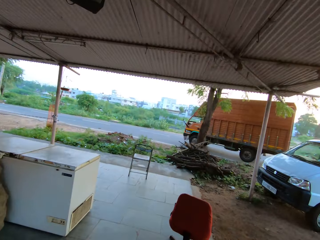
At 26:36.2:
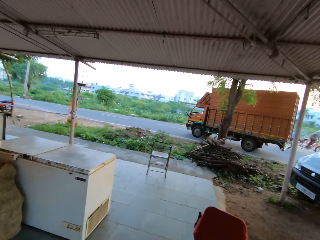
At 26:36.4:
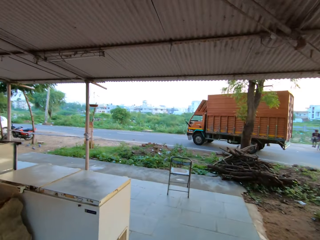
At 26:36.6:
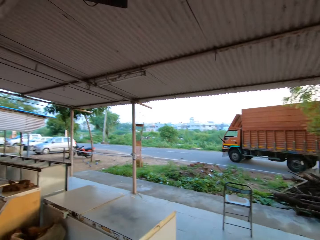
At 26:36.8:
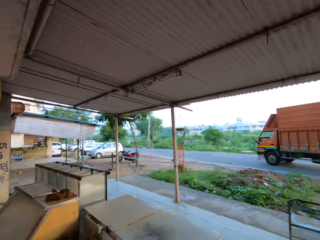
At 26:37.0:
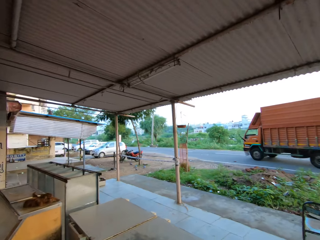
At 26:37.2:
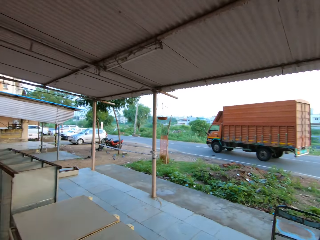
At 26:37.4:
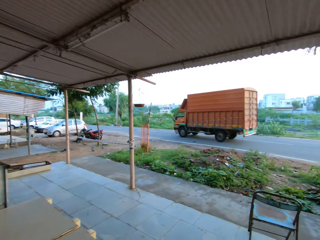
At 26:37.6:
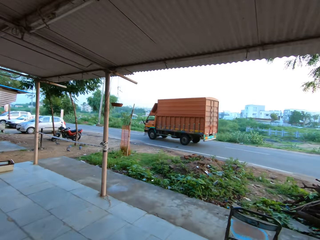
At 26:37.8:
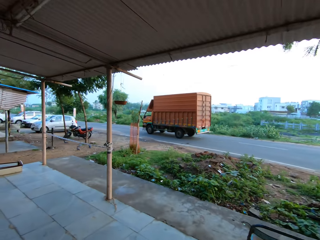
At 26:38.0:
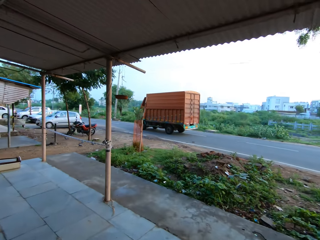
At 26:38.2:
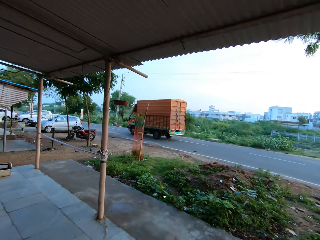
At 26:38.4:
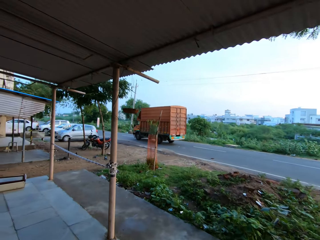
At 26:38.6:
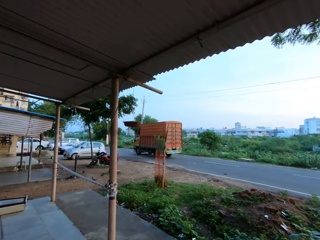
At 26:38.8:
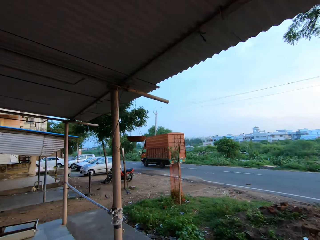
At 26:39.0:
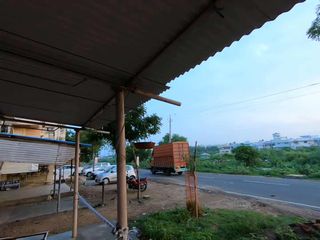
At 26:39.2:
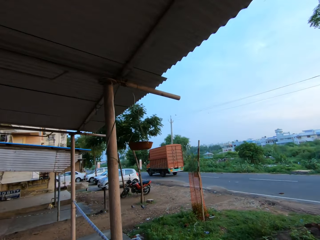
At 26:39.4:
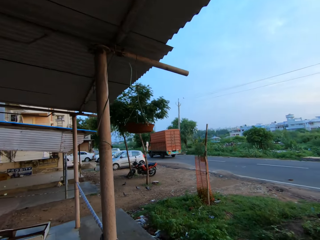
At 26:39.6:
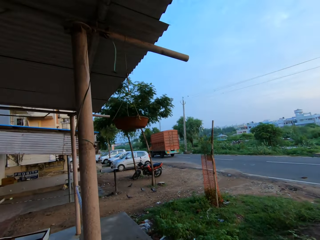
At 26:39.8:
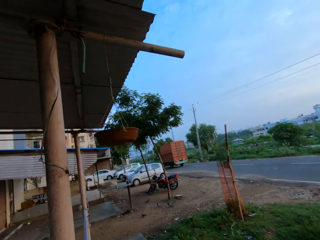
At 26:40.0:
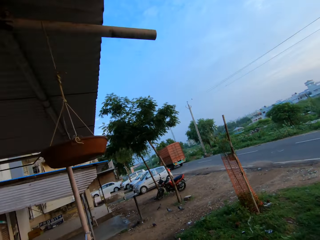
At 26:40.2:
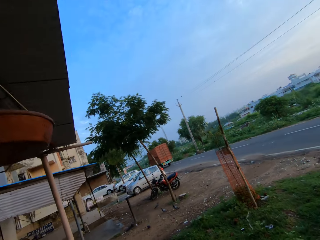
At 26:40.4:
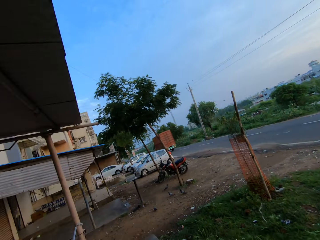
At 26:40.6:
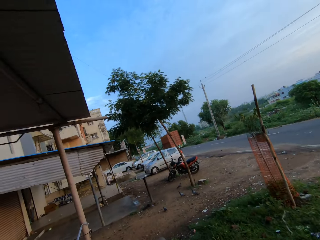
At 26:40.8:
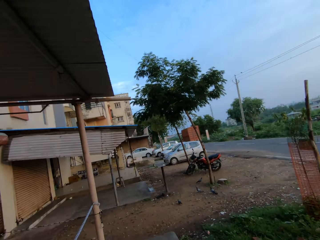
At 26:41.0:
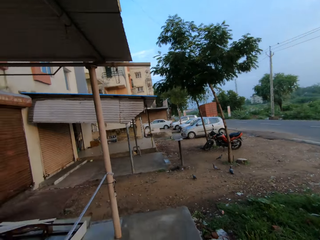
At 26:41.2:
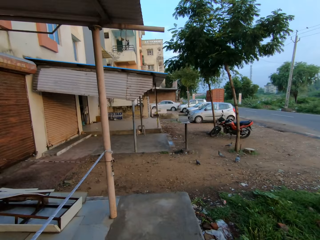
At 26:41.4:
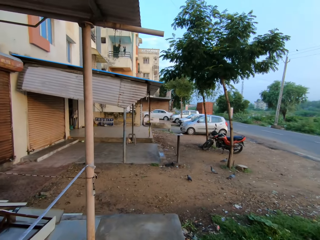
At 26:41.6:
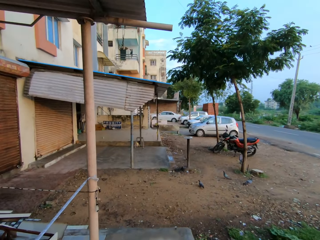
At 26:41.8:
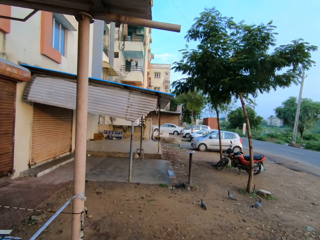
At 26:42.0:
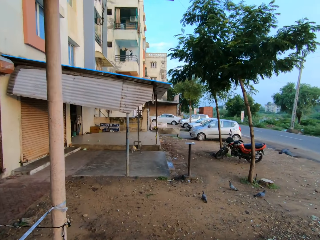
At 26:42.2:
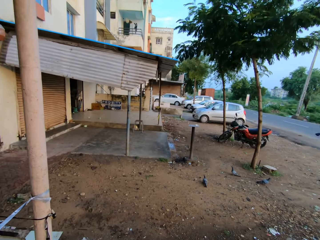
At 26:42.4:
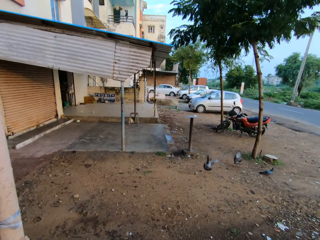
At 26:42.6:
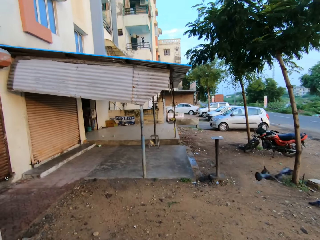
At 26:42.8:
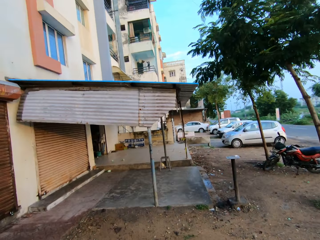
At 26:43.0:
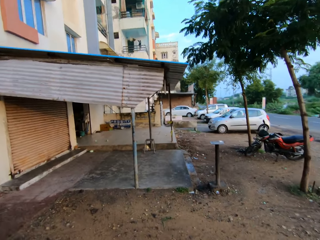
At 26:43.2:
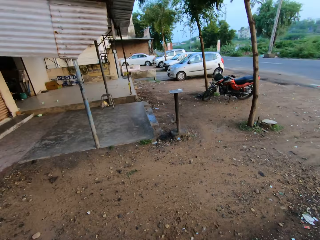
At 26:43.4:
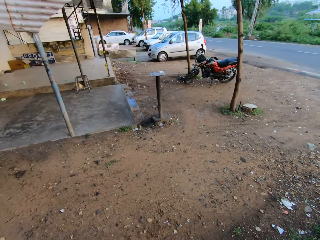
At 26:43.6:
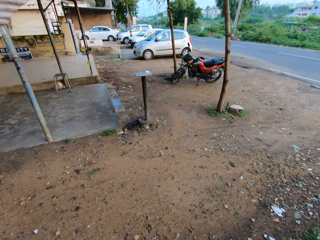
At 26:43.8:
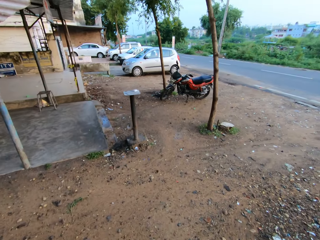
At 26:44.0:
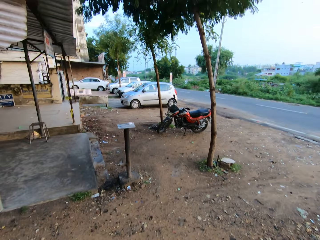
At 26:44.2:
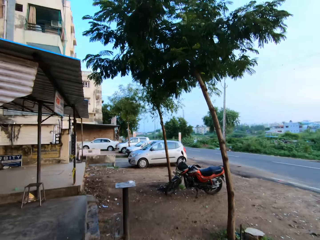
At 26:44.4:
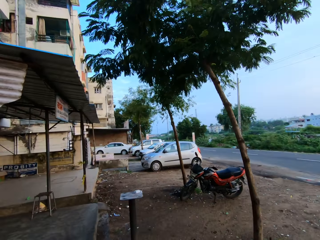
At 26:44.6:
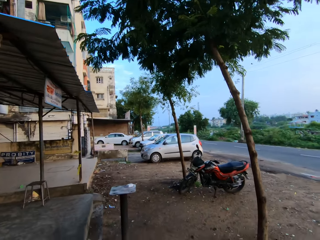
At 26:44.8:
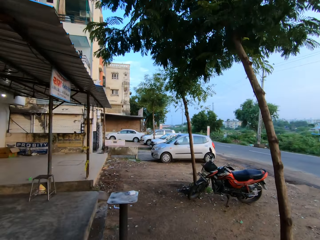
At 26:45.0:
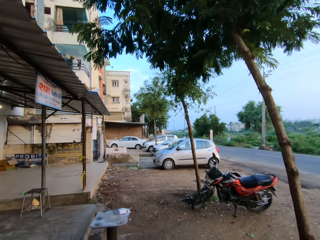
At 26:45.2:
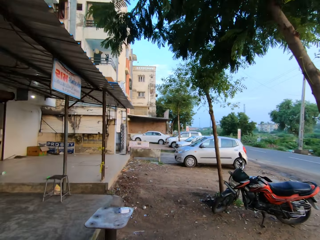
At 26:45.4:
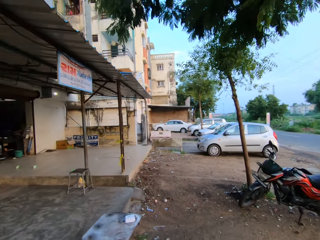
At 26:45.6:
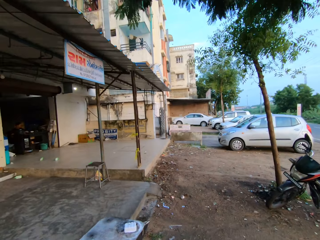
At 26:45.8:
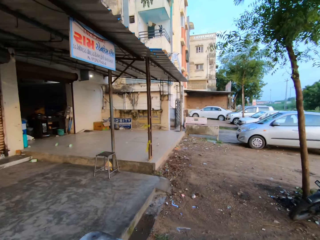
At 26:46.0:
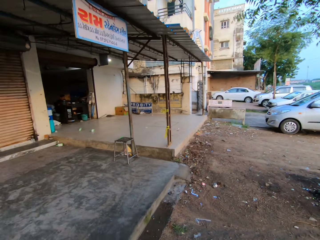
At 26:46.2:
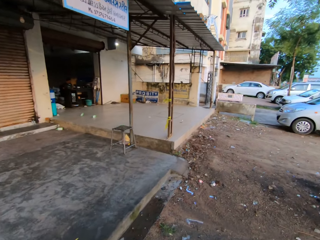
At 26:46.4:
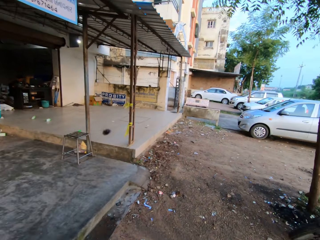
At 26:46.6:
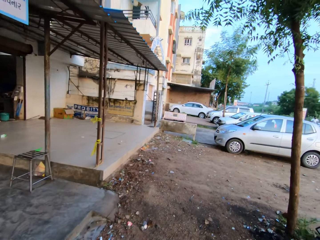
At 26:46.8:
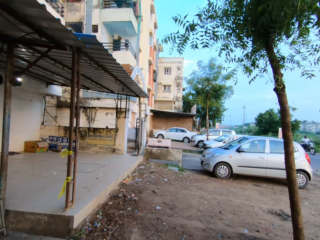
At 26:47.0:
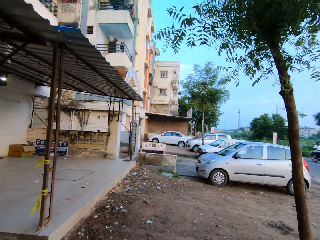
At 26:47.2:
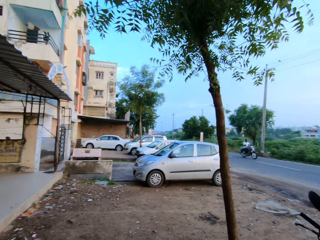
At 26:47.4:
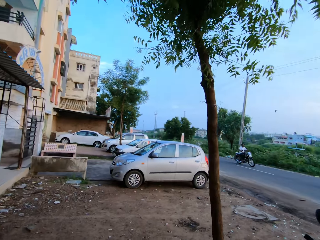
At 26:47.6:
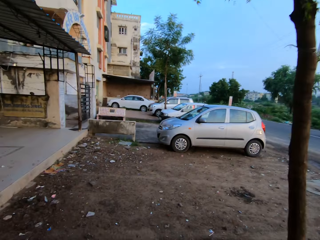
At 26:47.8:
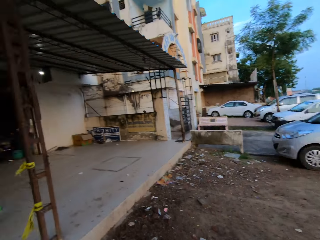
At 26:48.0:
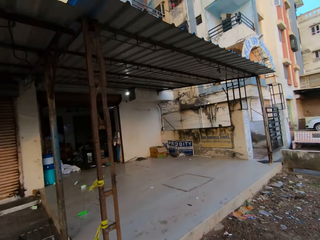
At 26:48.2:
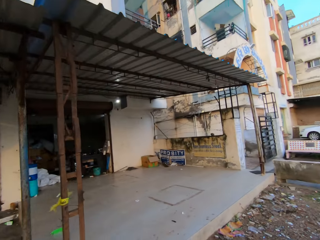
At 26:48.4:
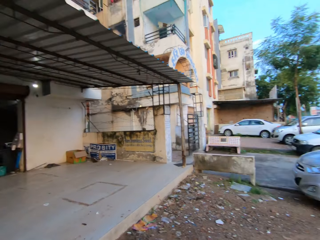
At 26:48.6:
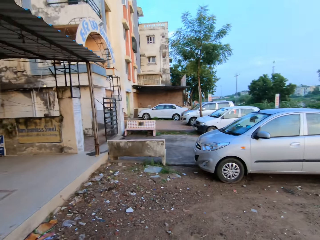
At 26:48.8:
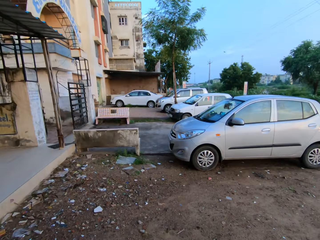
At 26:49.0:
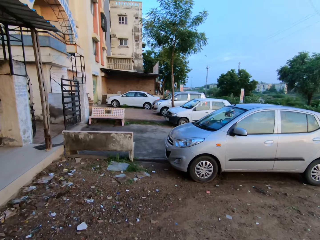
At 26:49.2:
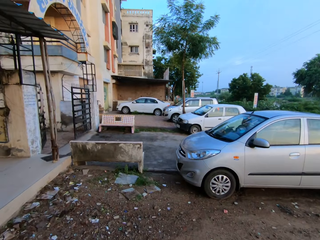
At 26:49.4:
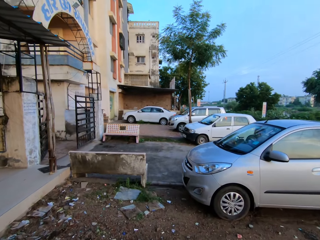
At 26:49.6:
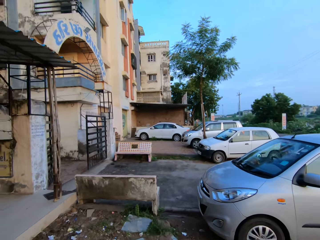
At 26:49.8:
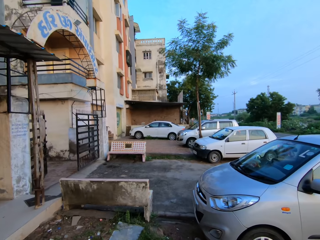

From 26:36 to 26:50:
The camera wearer walks around. They look around.

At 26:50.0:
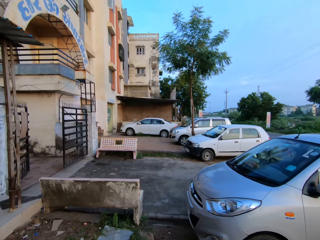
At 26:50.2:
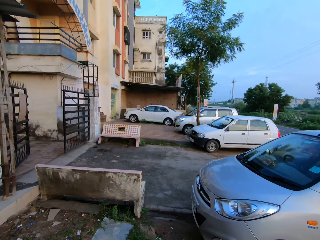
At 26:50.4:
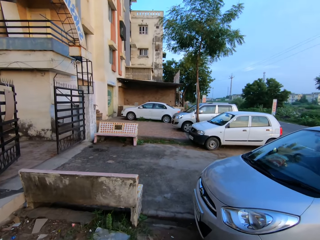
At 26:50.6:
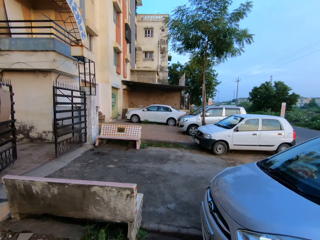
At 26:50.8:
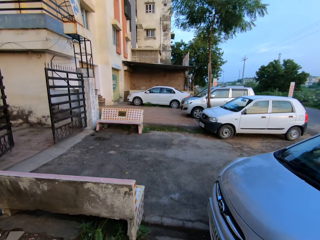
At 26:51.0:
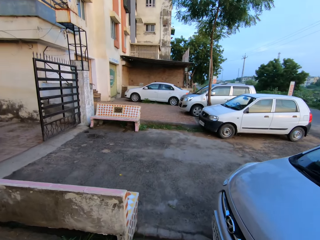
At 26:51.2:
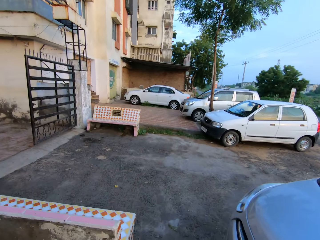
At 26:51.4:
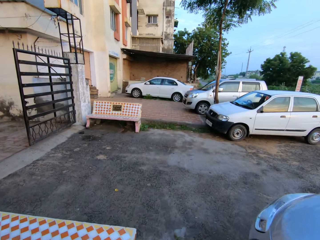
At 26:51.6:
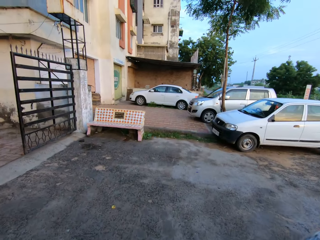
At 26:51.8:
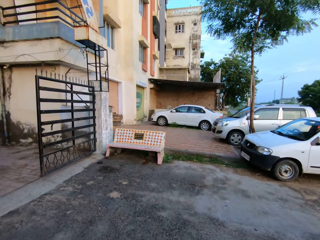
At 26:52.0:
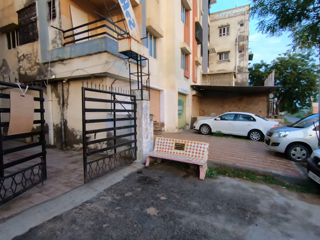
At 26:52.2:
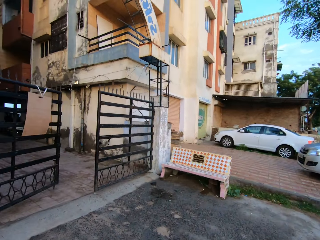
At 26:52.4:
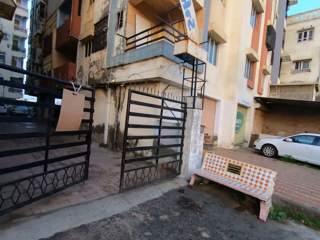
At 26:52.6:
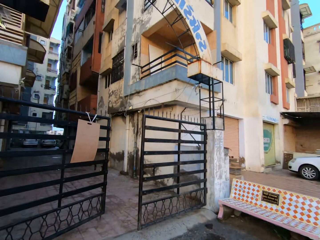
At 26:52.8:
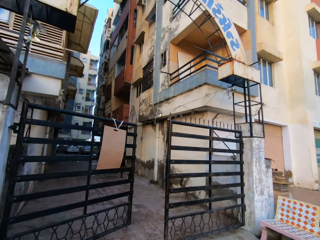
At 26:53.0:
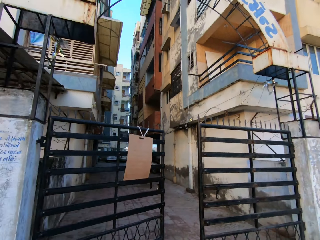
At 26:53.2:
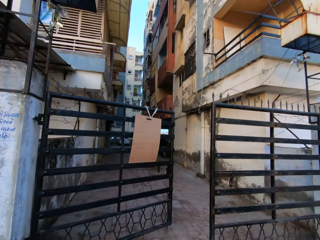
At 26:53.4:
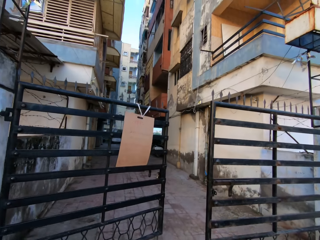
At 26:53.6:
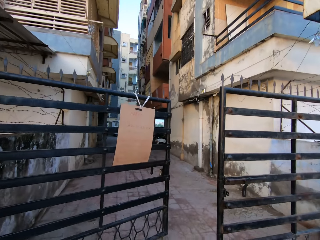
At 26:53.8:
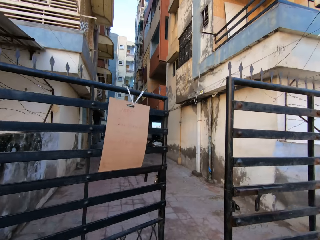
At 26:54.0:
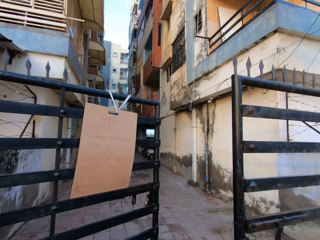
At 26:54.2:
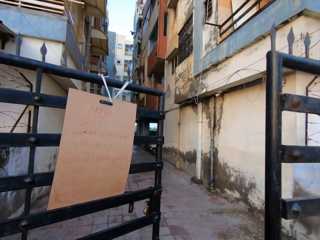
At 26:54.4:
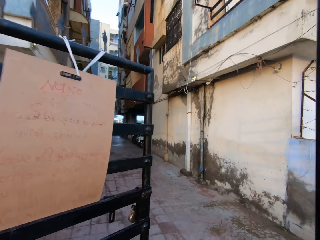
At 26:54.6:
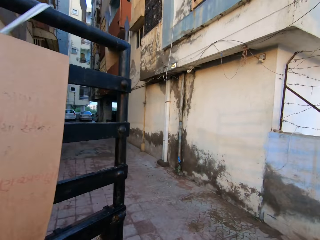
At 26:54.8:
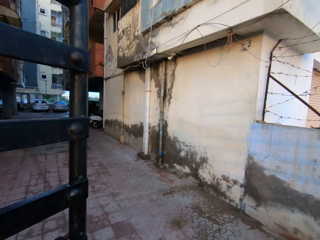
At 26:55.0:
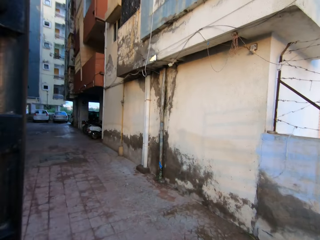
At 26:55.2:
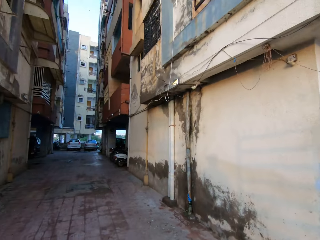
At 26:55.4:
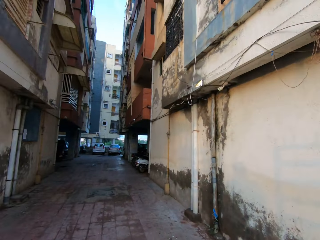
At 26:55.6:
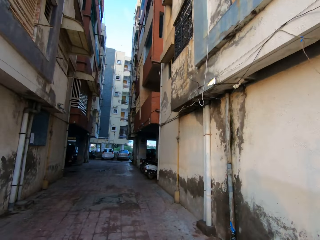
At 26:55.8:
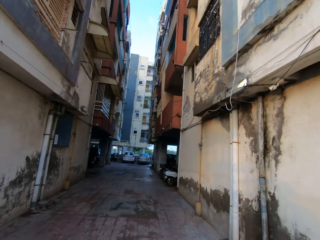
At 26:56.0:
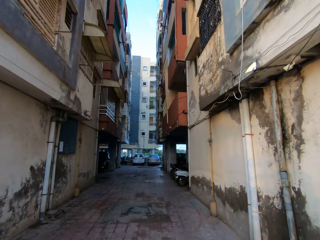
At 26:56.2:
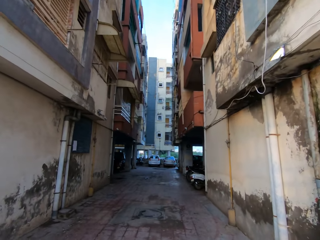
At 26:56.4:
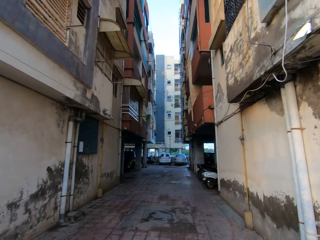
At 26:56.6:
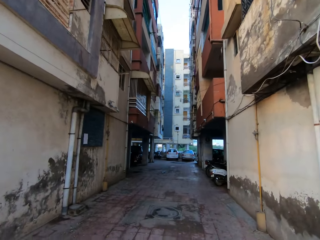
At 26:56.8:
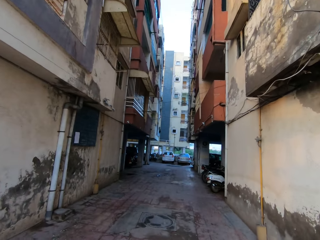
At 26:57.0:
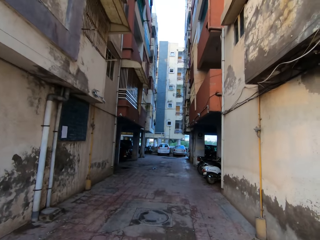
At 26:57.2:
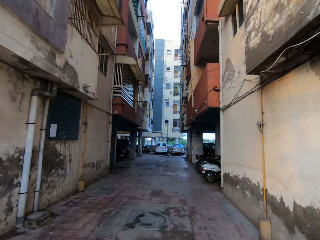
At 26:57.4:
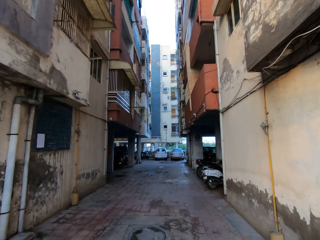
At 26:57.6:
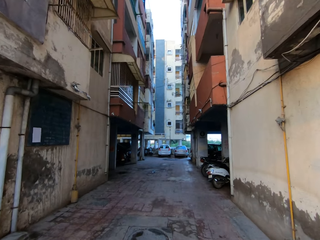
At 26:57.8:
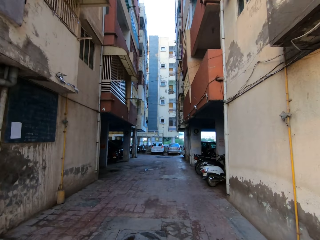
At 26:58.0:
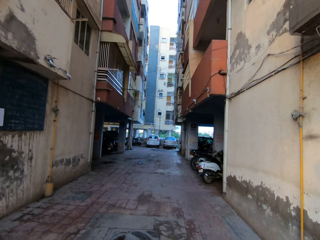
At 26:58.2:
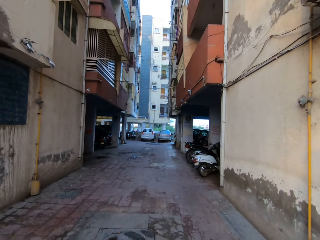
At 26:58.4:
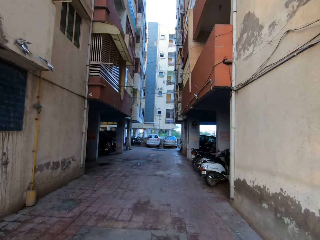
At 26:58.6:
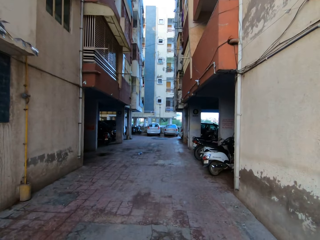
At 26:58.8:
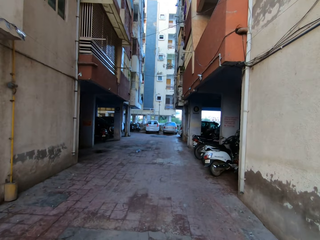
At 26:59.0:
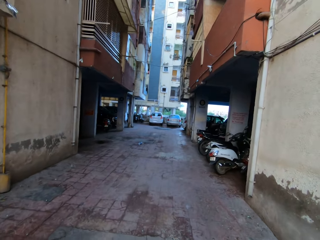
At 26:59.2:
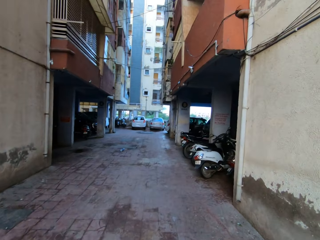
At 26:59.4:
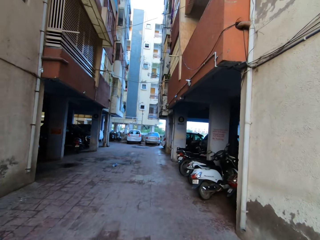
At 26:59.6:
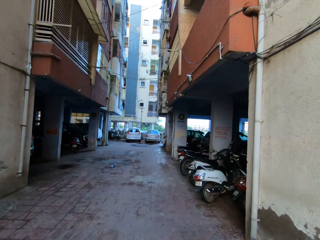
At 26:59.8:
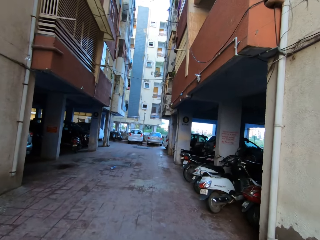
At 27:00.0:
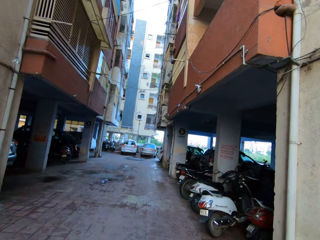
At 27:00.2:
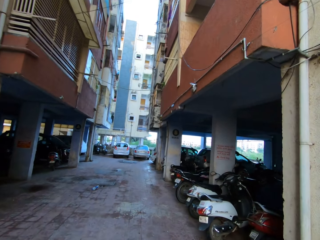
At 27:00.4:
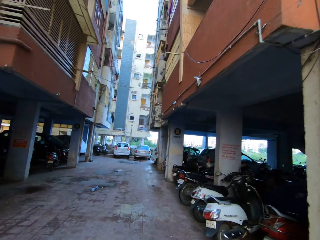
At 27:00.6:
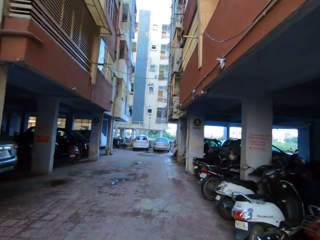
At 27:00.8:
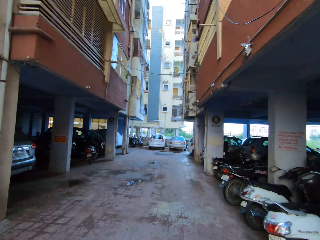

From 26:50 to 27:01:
The camera wearer walks towards a gate. They walk into a street through the gate.
